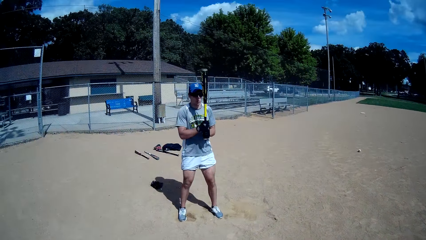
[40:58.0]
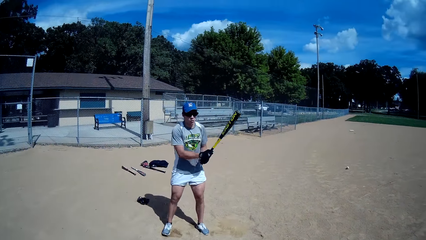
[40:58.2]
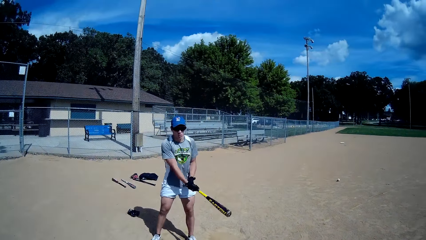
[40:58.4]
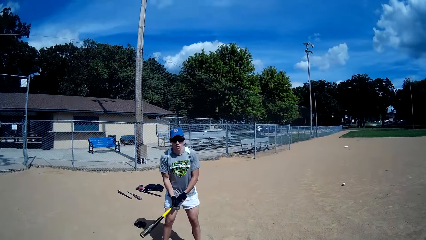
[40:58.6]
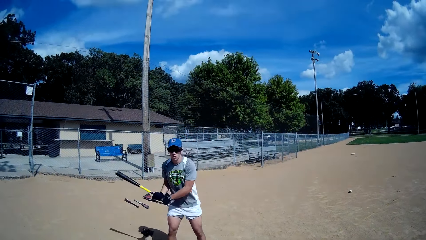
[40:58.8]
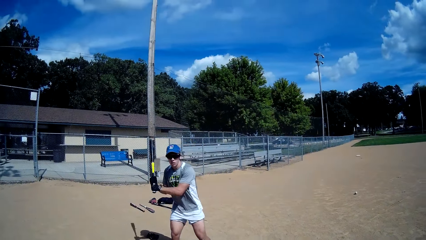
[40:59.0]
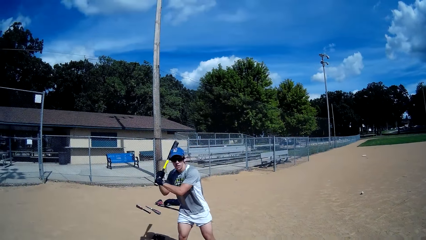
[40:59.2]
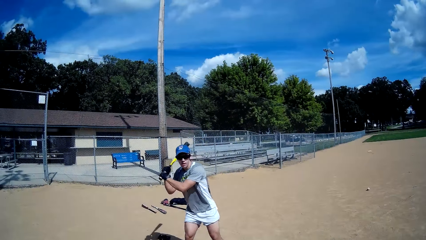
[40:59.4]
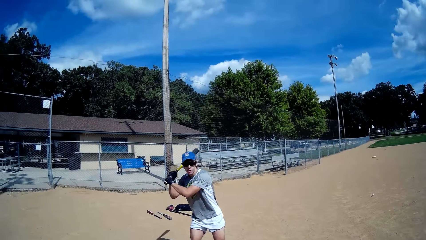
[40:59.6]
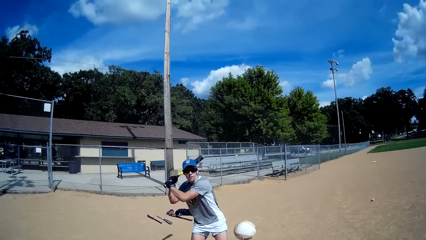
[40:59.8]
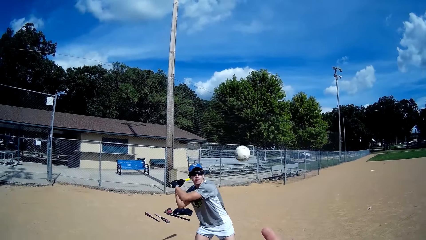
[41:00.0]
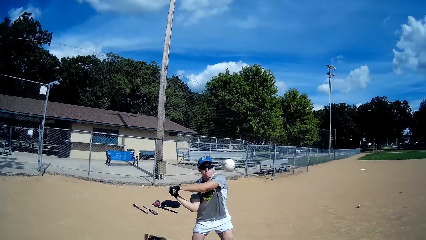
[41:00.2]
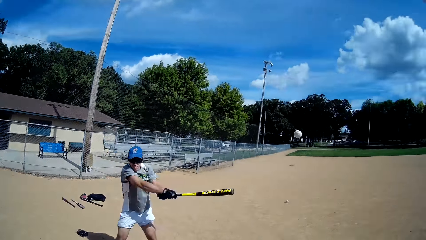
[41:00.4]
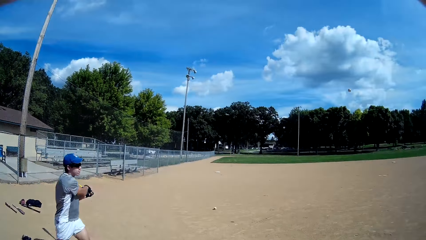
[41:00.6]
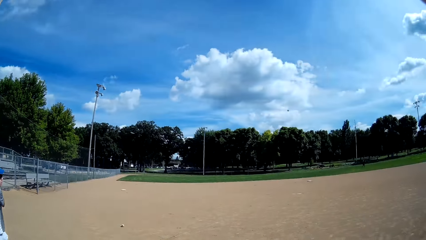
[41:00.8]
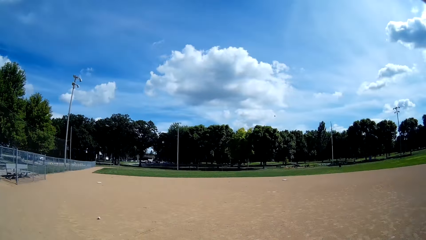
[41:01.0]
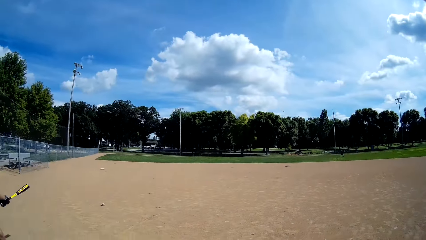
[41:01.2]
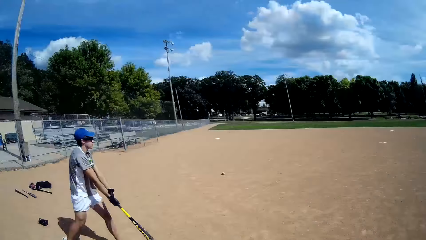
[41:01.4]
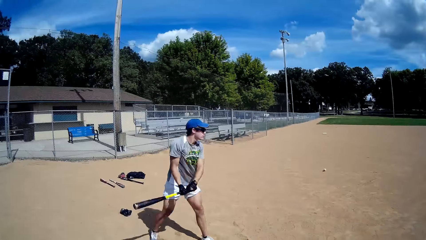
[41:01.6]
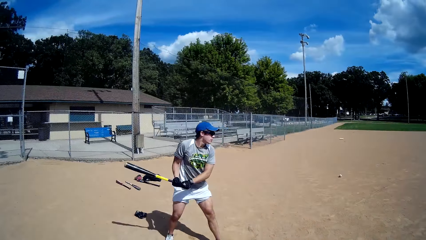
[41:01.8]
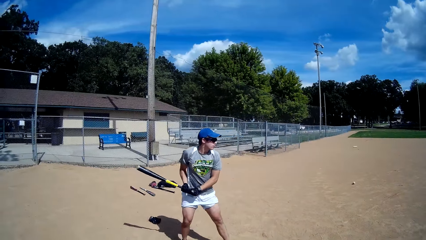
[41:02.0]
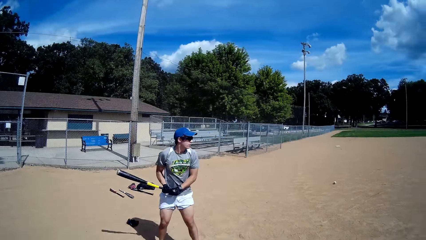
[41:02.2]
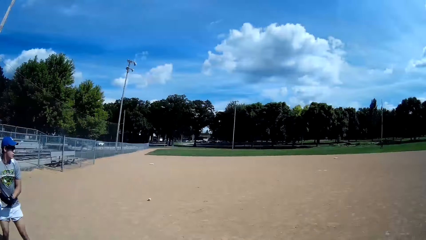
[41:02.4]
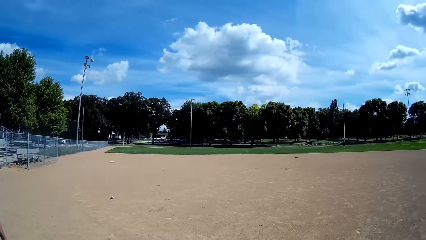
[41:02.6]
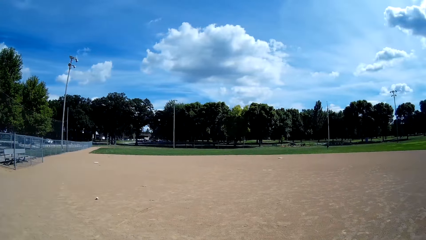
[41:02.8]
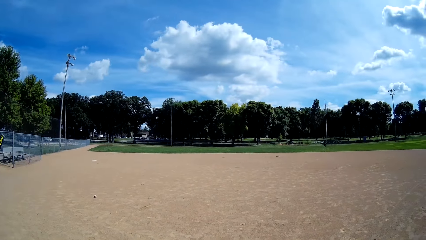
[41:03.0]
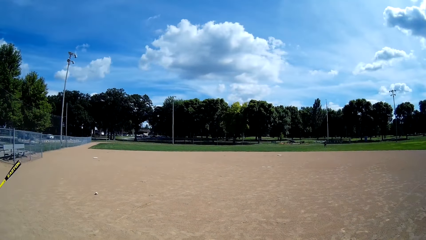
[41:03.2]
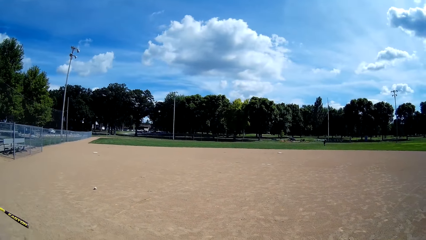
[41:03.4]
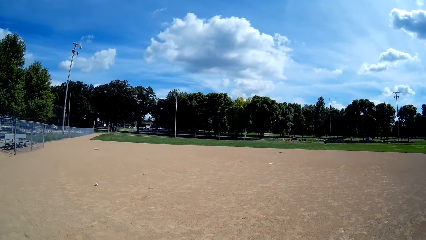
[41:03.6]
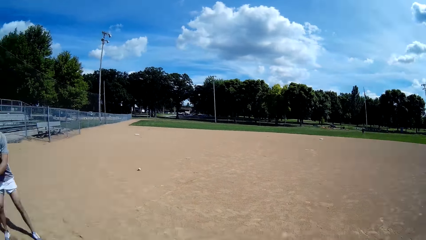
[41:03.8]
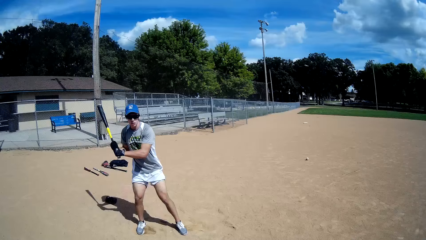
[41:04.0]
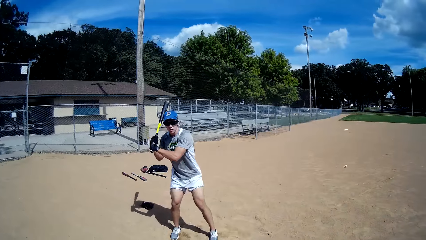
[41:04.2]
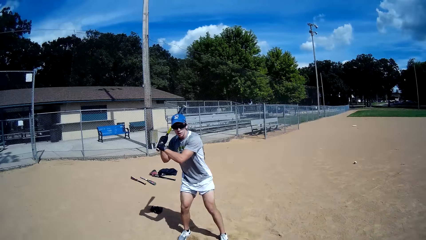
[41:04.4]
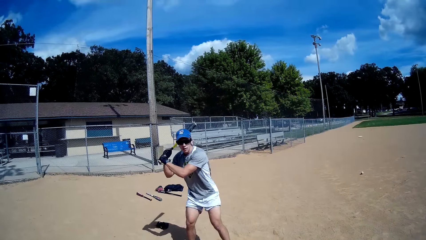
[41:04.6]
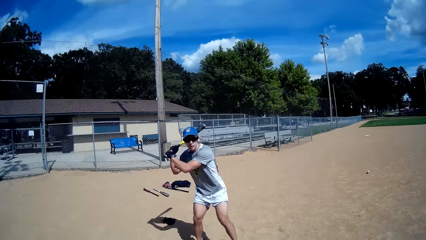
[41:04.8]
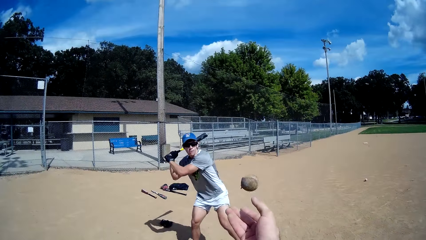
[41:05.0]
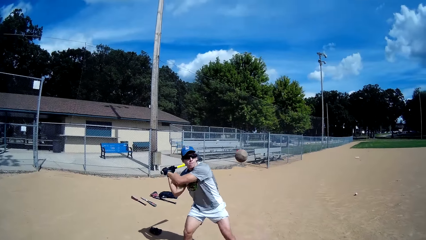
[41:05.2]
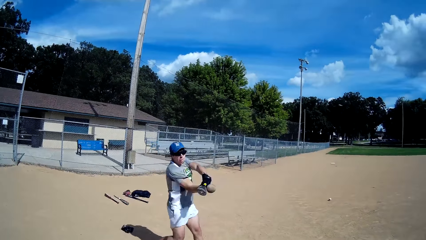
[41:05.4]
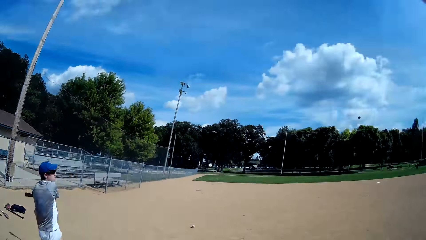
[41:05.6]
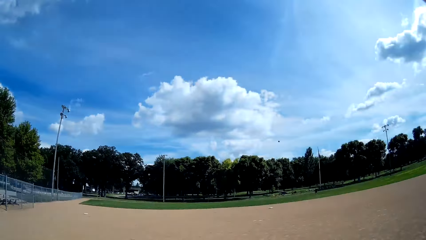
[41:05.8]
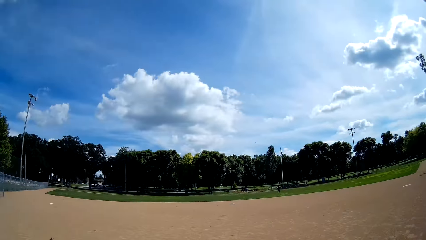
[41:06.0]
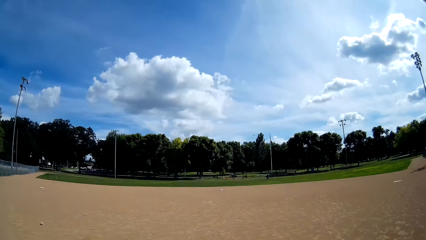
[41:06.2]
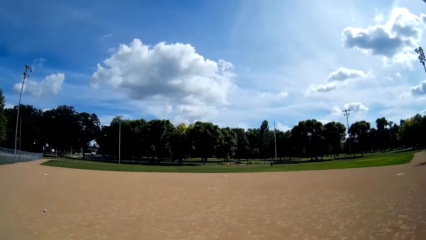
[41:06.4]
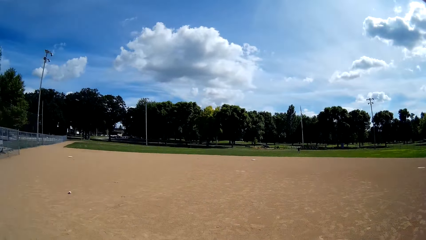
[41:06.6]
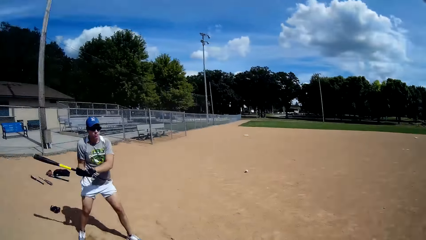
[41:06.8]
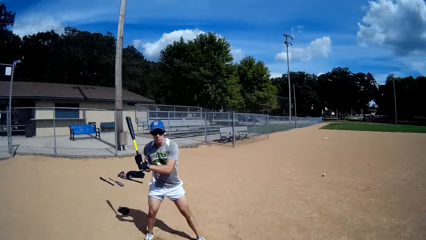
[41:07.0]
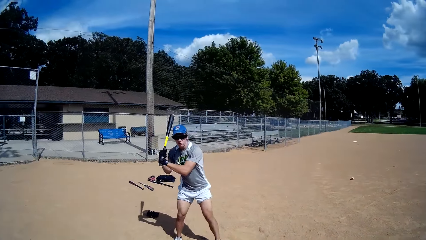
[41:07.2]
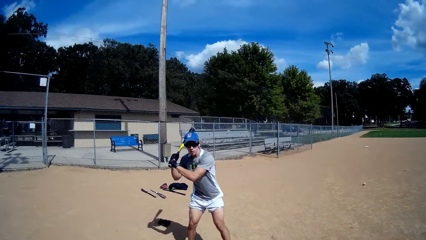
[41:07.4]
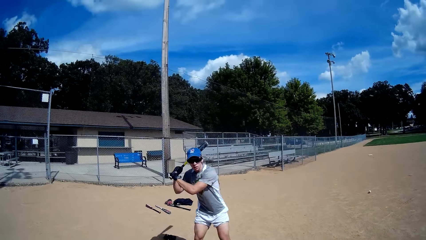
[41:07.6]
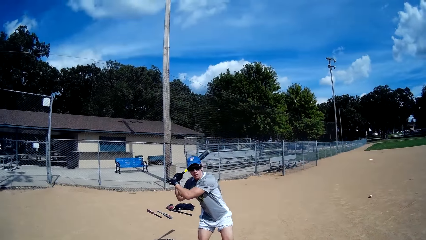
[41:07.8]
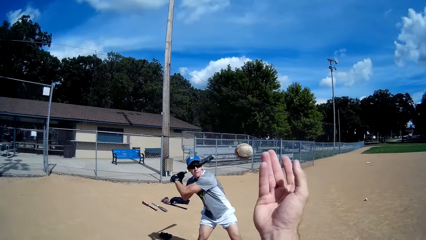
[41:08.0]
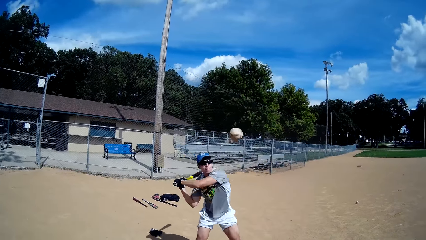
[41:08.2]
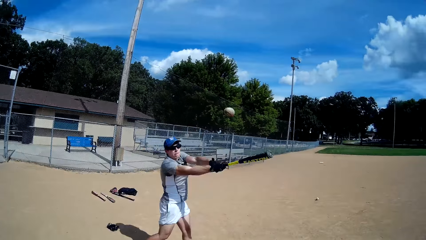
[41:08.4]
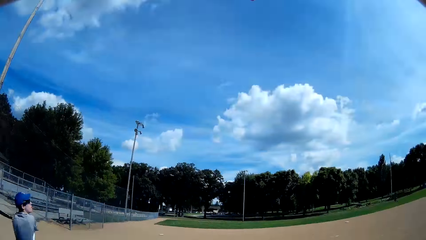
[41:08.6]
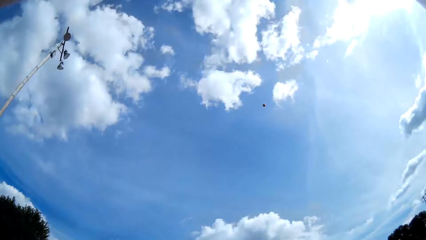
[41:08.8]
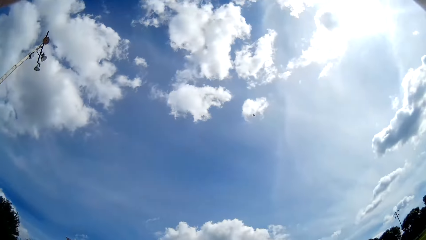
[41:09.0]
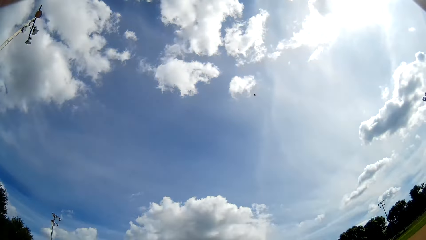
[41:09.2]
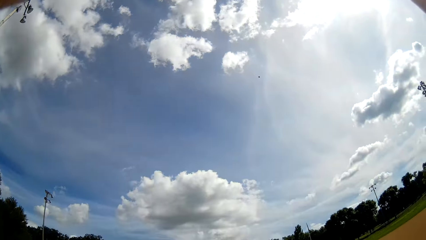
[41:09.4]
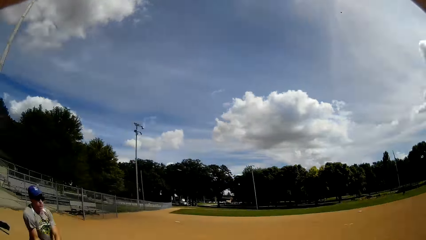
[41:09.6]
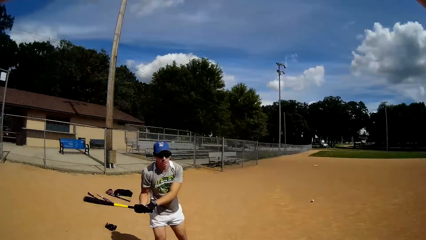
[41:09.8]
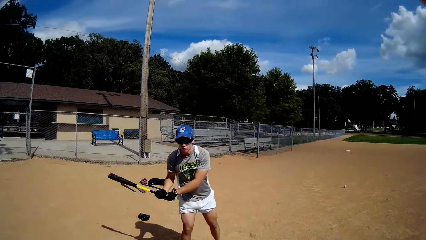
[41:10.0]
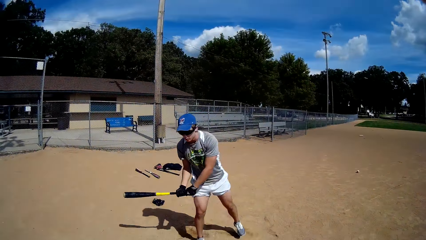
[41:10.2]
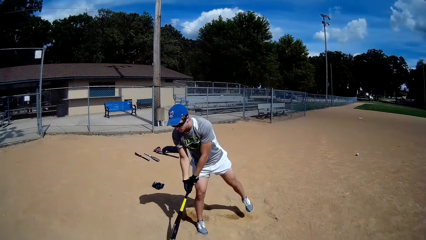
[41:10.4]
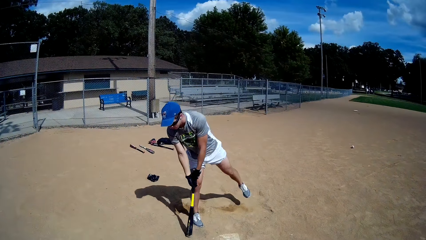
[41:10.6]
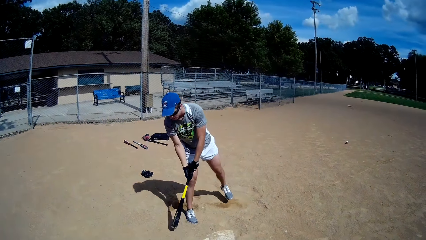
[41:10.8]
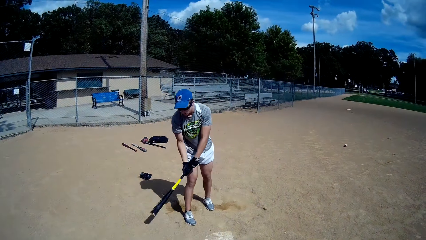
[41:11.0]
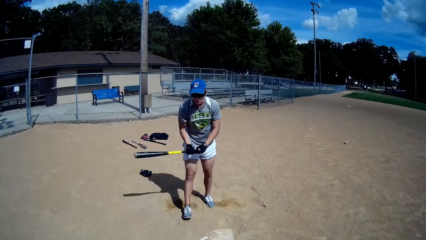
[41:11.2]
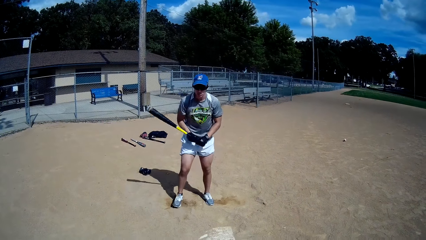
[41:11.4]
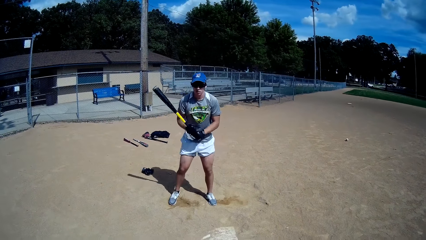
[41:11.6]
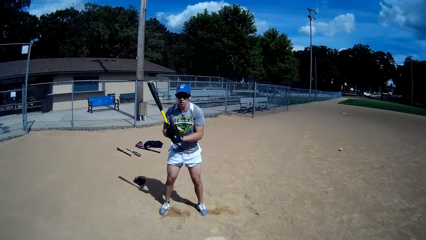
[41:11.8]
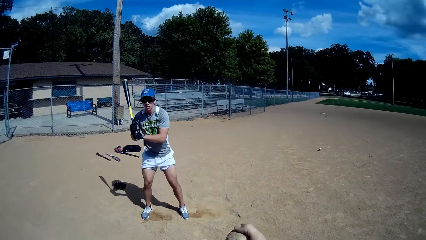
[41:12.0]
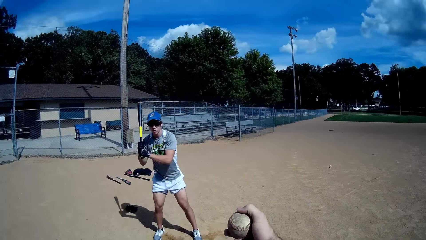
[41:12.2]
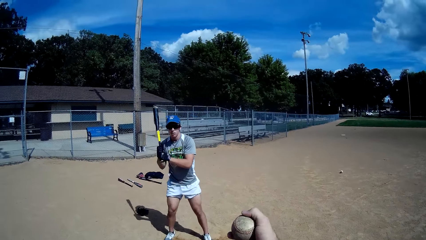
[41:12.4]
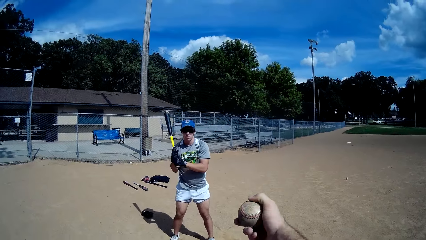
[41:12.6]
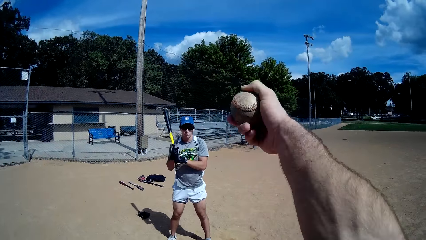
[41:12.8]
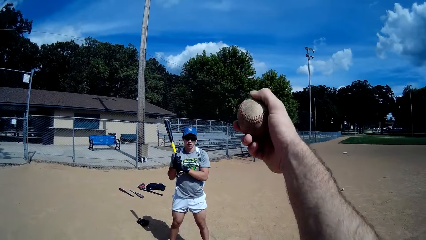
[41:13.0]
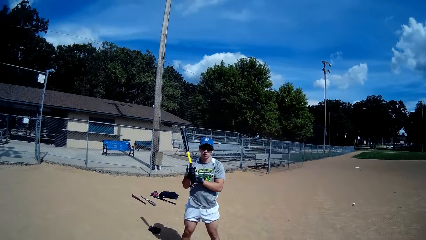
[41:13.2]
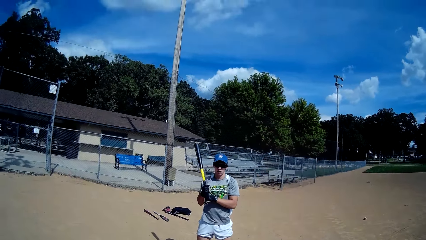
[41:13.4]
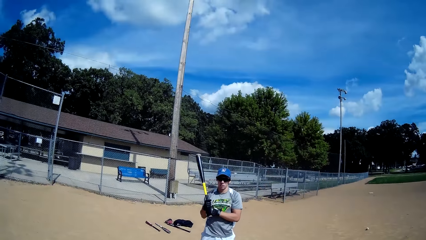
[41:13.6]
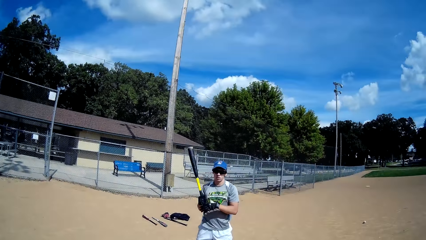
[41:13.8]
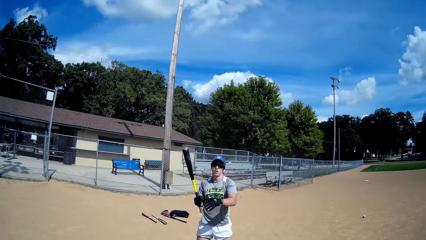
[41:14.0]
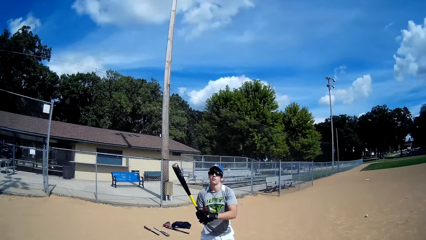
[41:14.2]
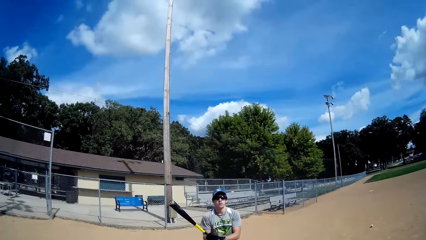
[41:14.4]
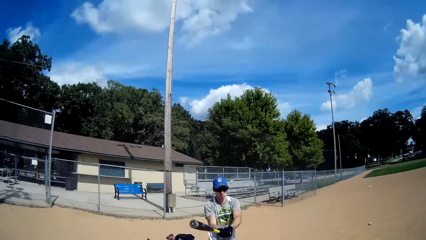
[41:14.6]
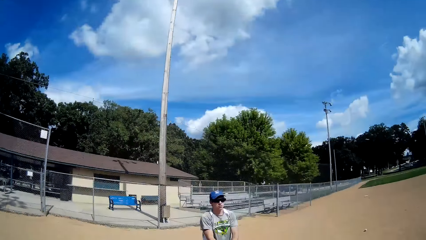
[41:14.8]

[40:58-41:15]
A man stands in the field. The camera wearer holds the baseball bat. They throw the baseball to the man. The man hits the baseball with a baseball bat. The camera wearer looks around the field. The man holds the baseball bat. The camera wearer throws the baseball to the man. The man hits the baseball with the baseball bat. The camera wearer looks around the field. The man holds the baseball bat. The camera wearer throws the baseball to the man. The man hits the baseball with the baseball bat. He hits the ground with the bat. The camera wearer holds the ball.
